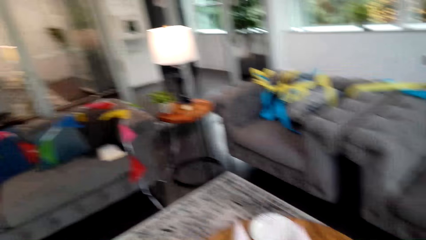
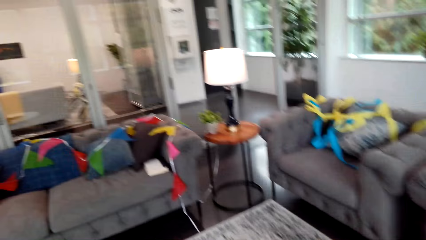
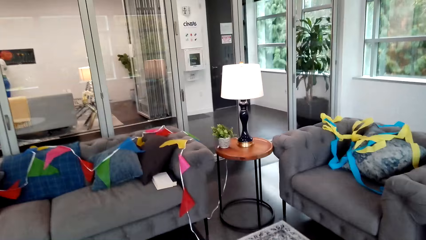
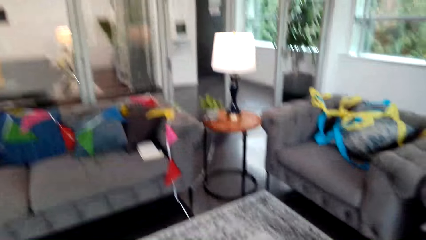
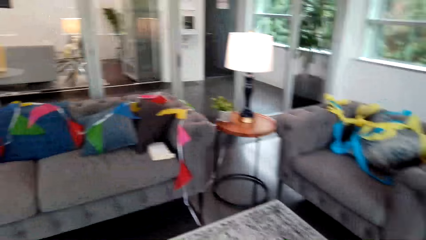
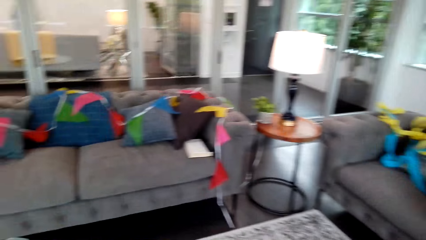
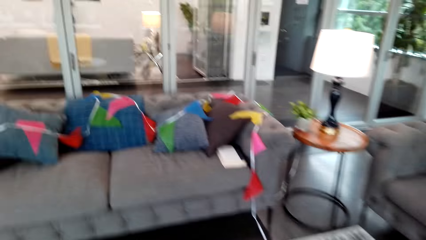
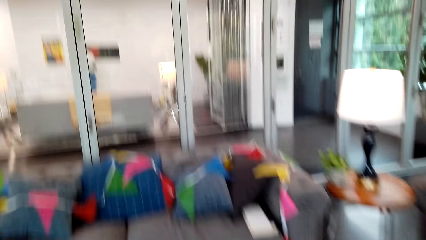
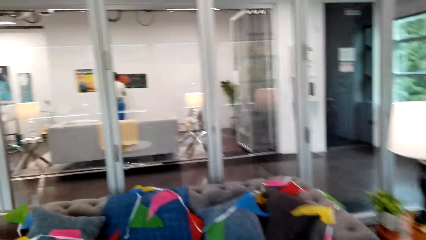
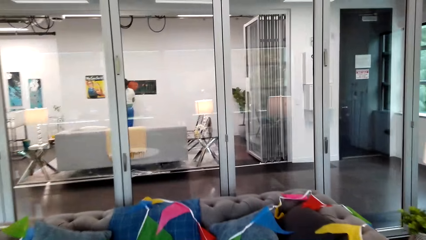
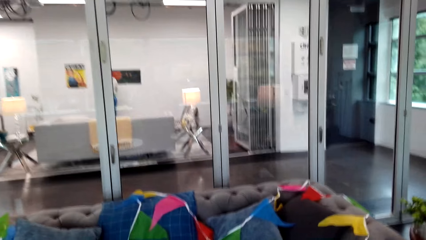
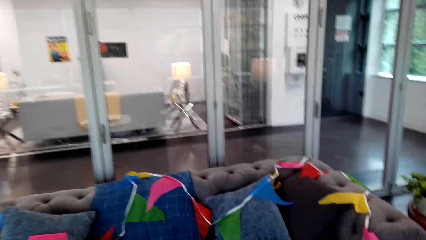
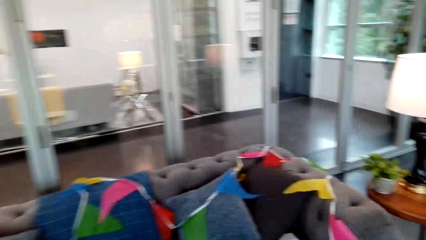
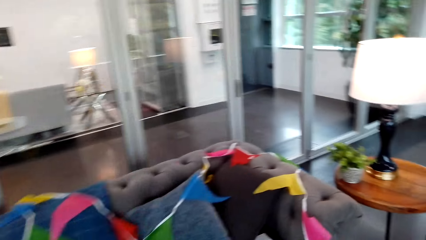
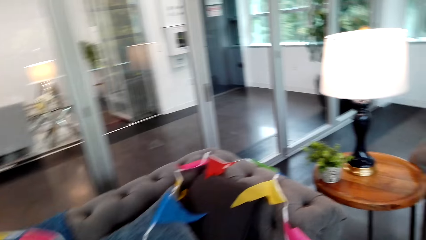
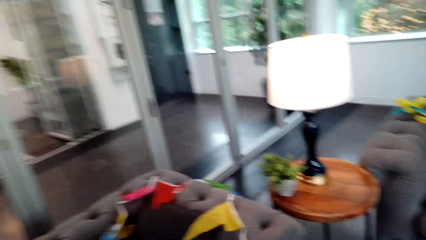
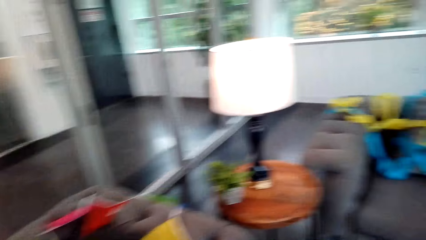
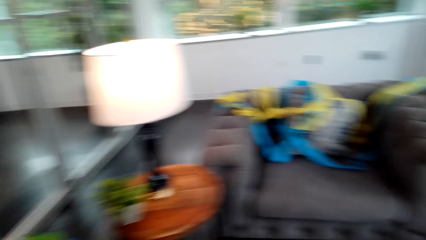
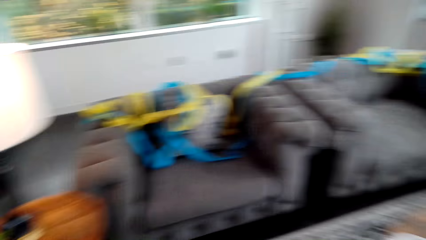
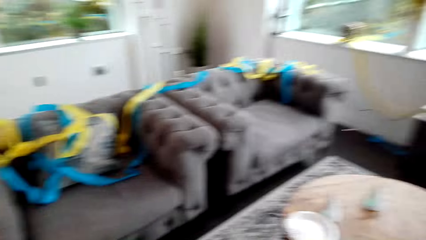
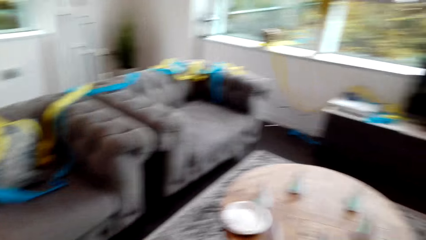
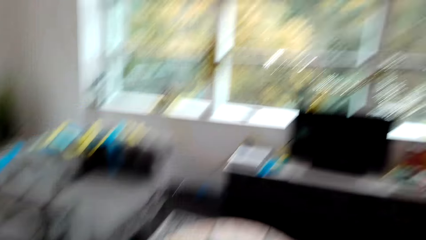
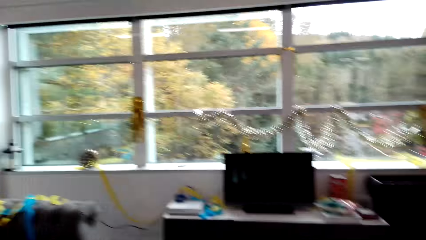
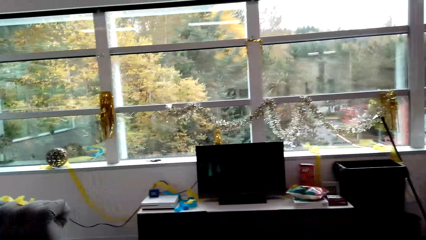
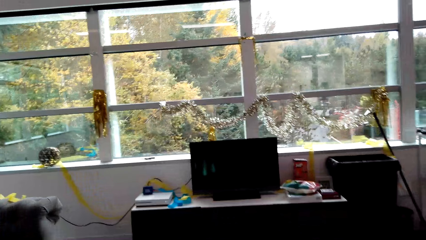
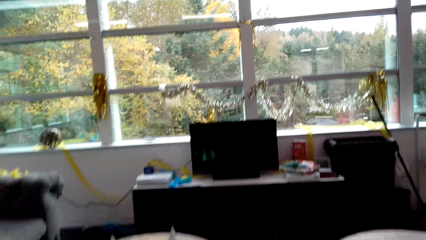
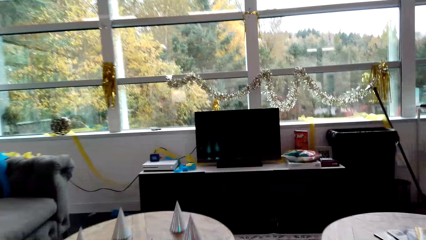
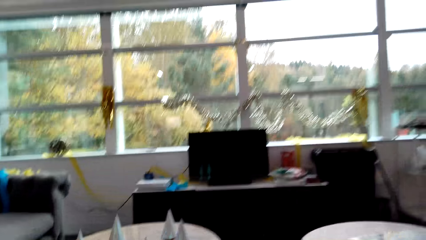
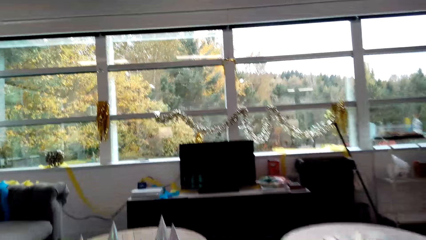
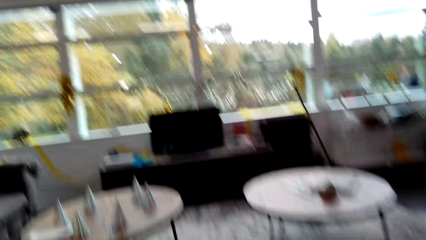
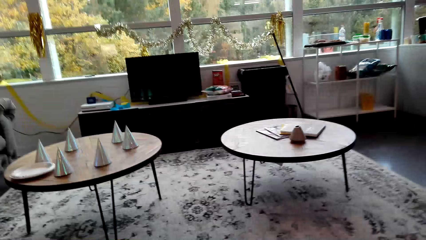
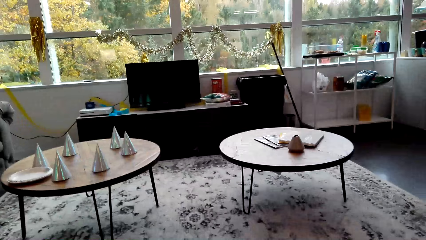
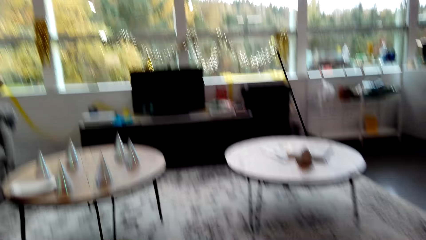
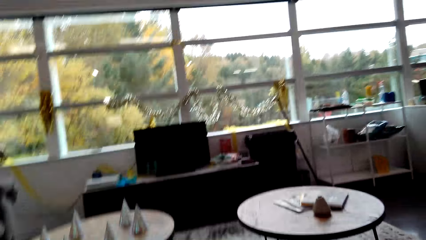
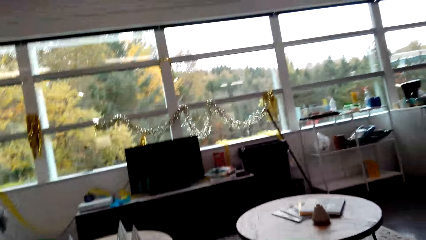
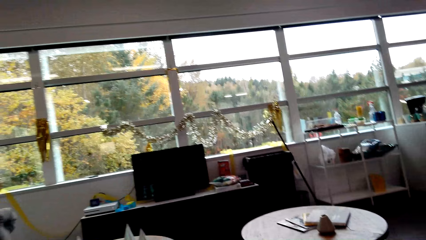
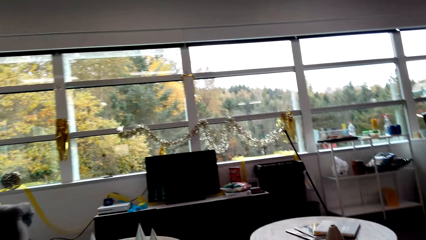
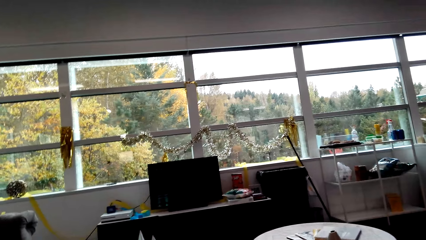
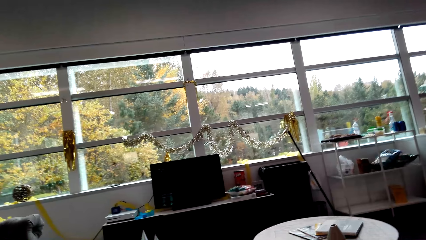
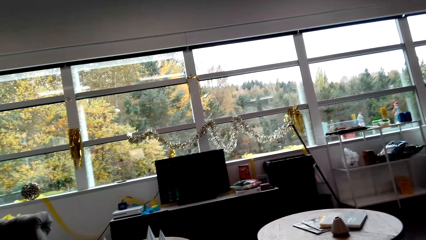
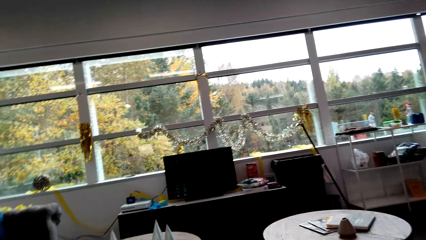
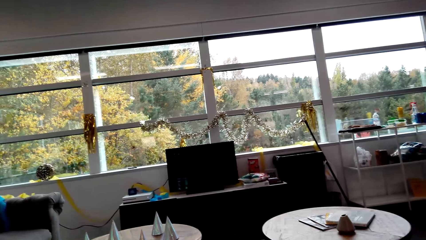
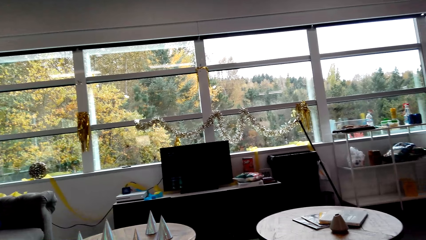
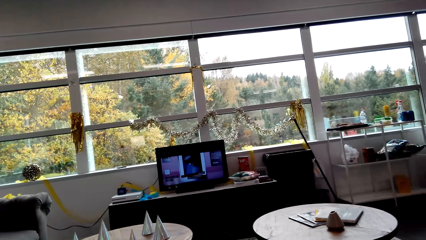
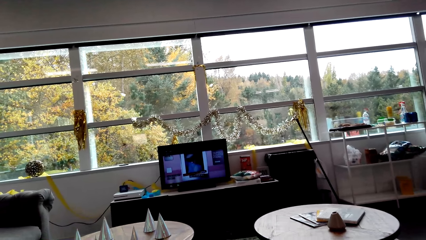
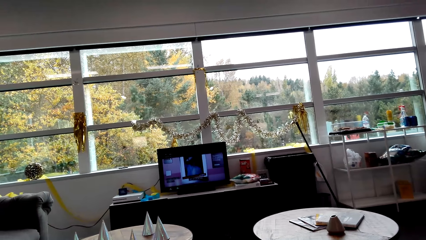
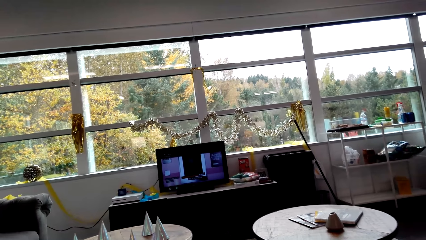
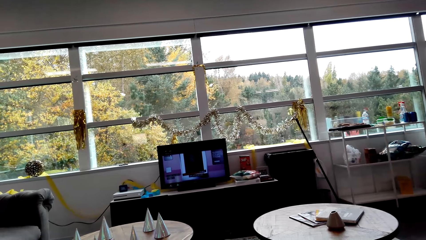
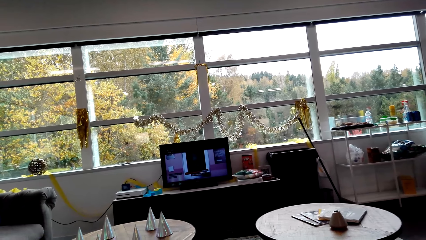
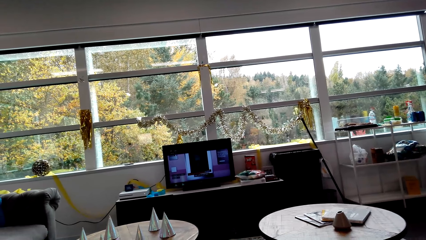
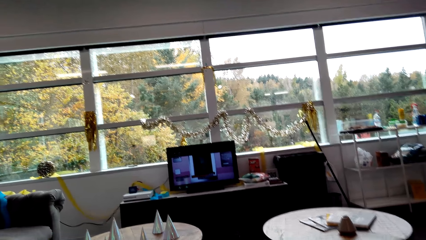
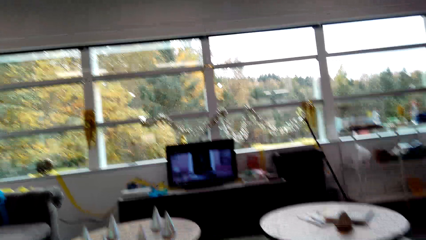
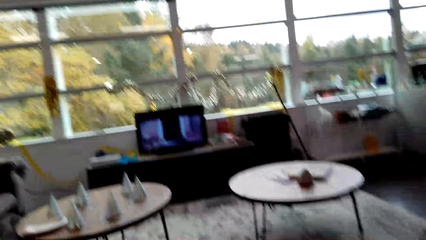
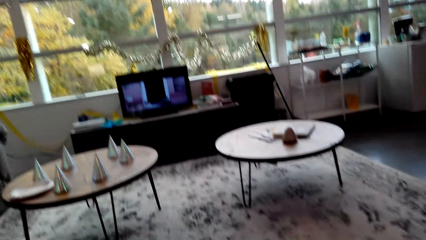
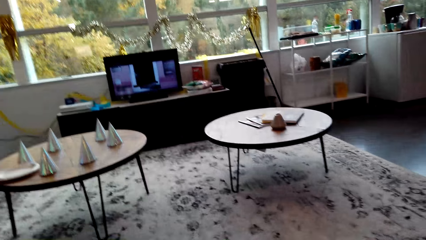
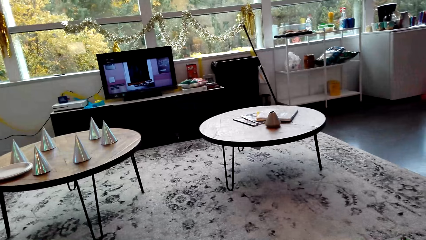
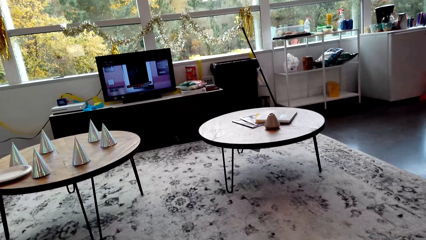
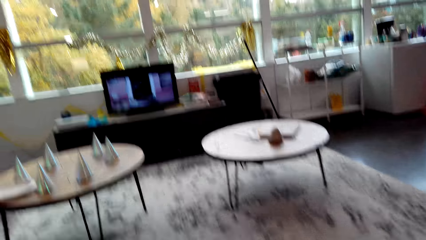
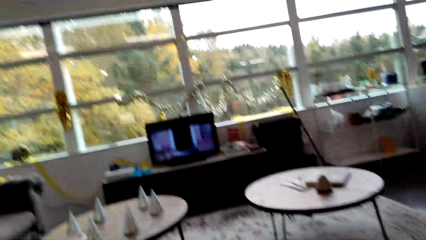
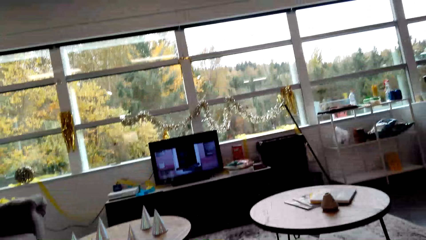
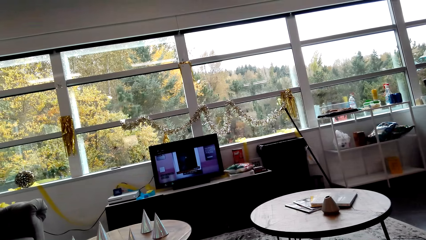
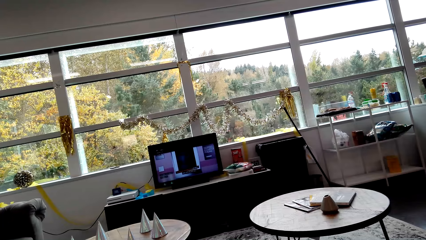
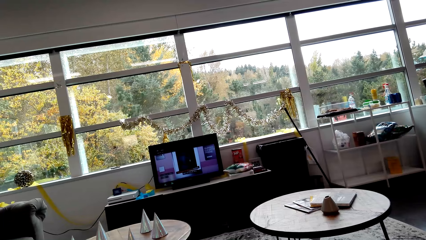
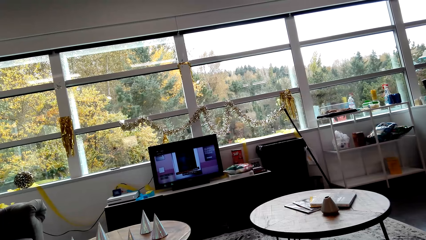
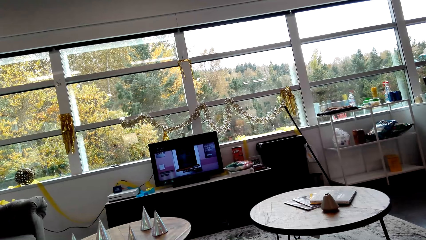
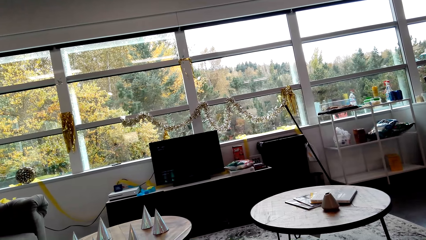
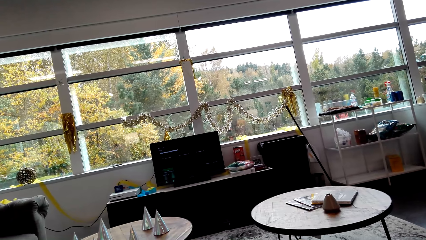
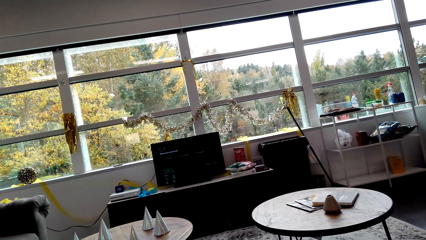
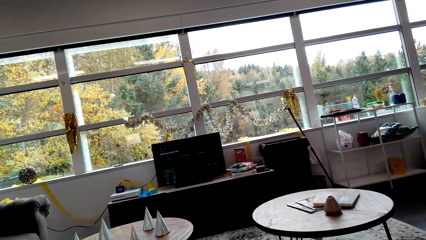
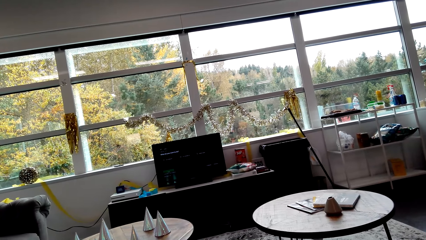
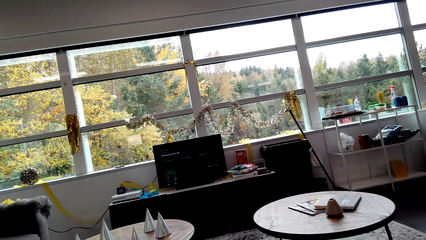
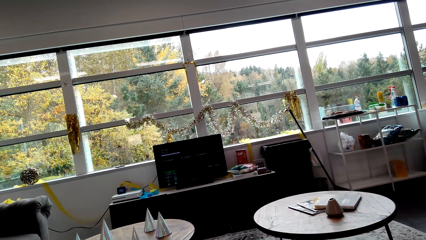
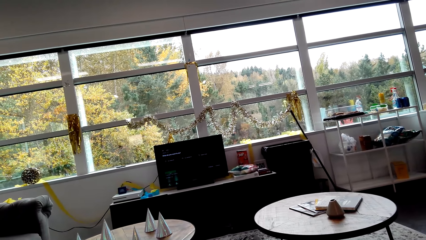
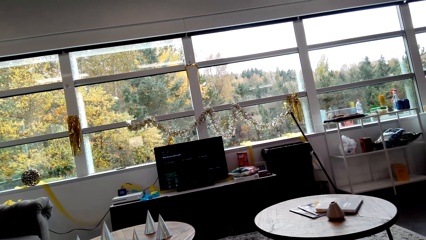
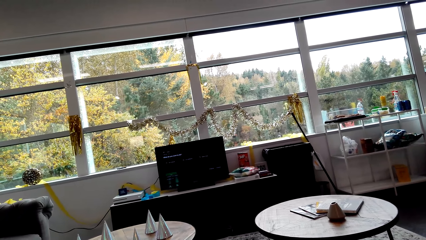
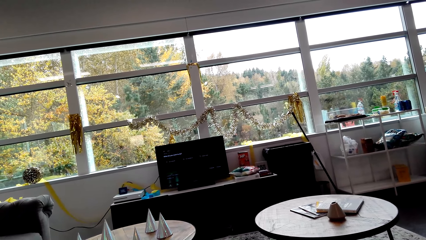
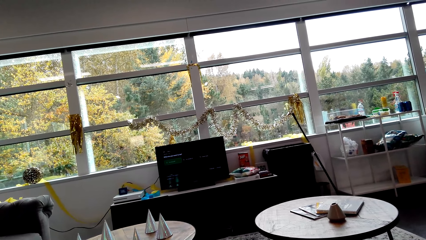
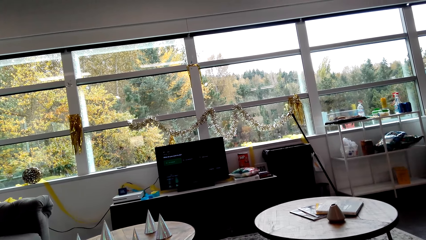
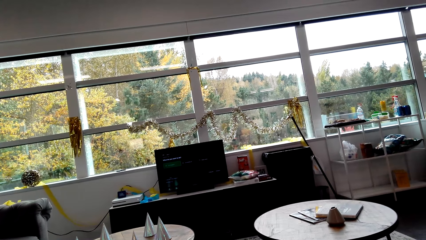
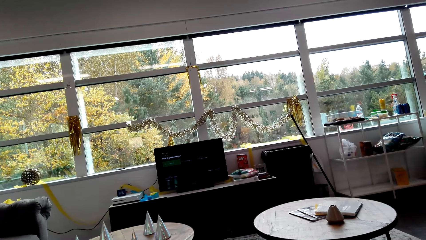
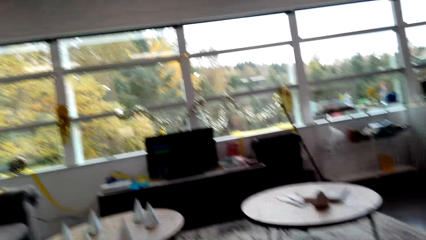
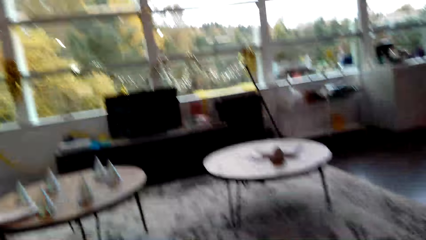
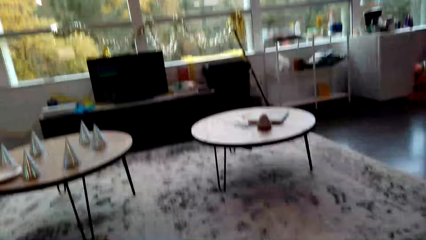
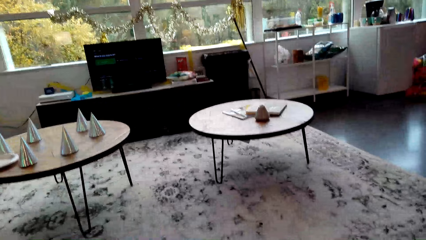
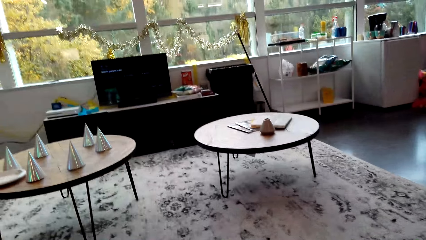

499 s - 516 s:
The camera wearer walks around and looks around. They watch the television.
